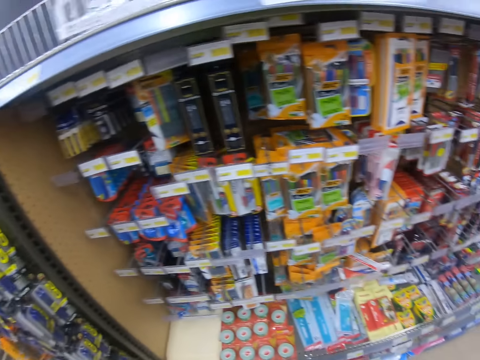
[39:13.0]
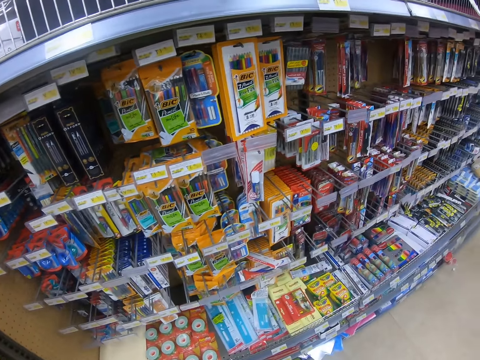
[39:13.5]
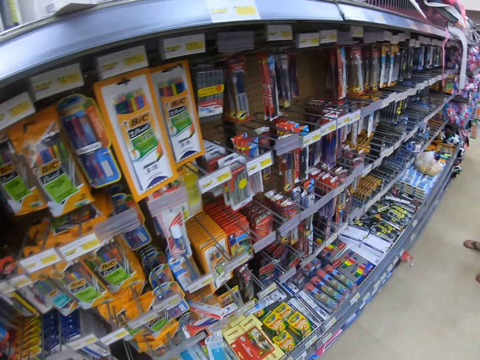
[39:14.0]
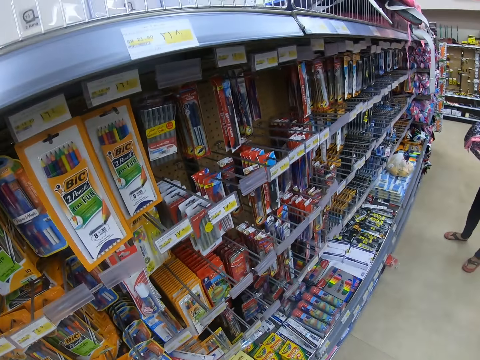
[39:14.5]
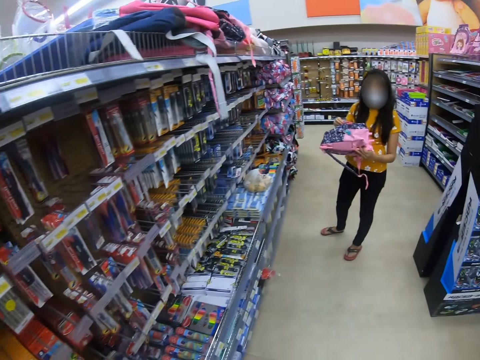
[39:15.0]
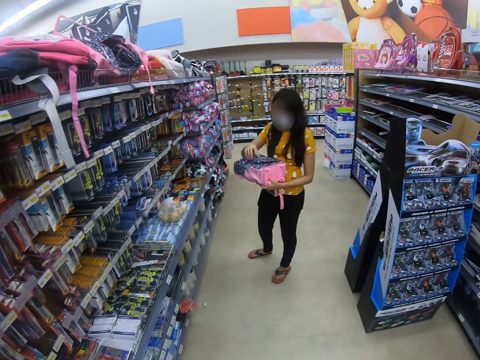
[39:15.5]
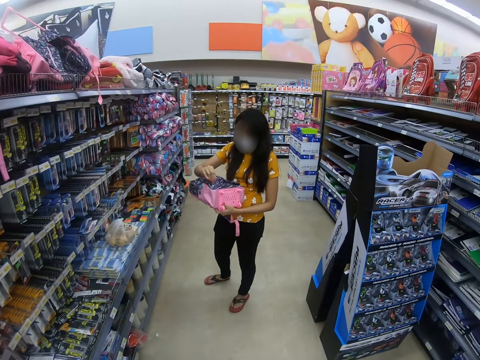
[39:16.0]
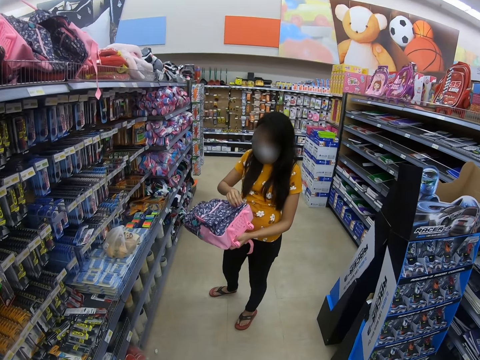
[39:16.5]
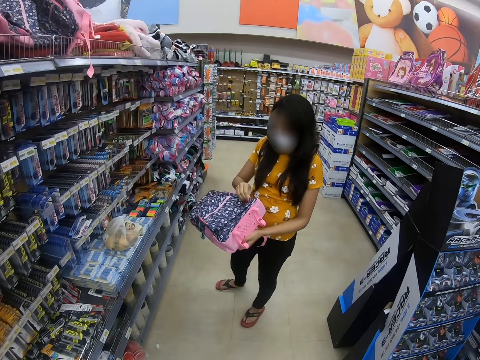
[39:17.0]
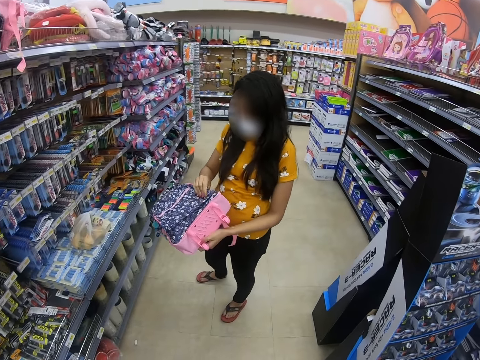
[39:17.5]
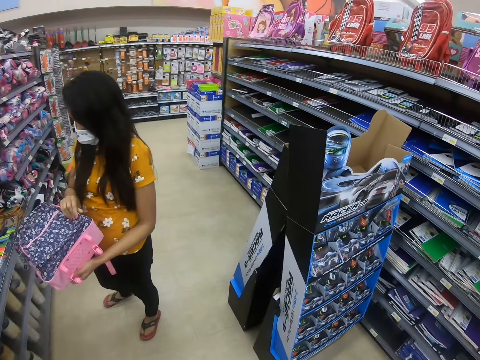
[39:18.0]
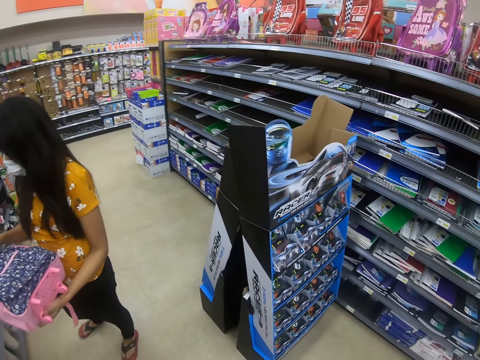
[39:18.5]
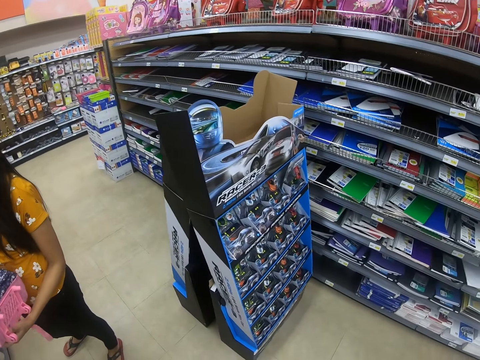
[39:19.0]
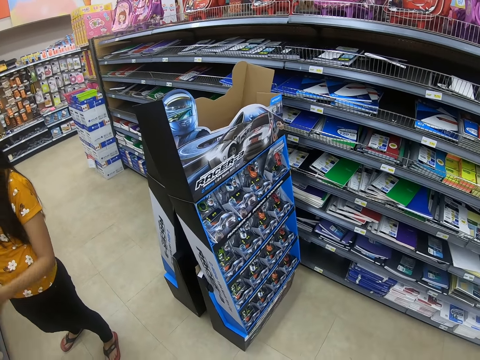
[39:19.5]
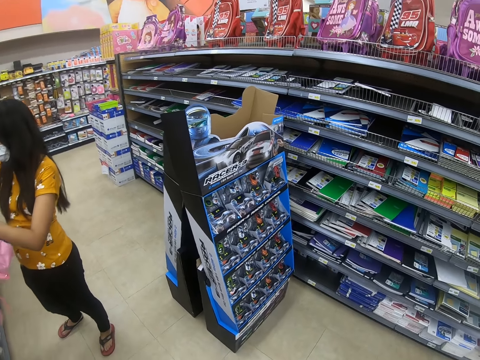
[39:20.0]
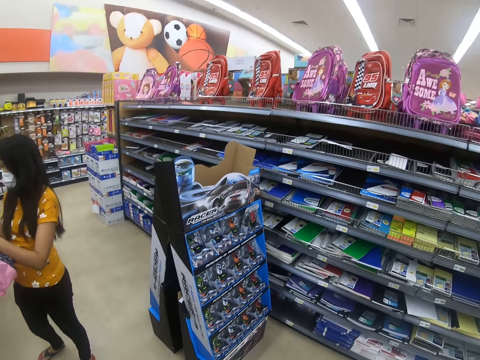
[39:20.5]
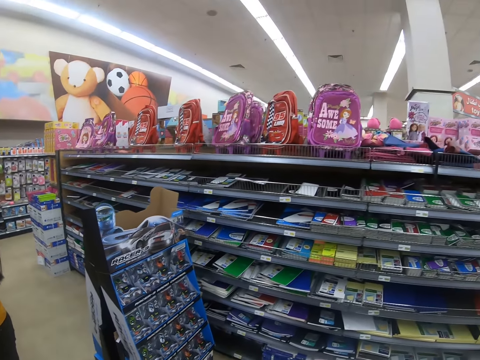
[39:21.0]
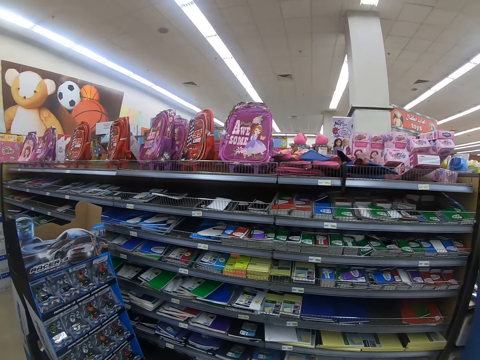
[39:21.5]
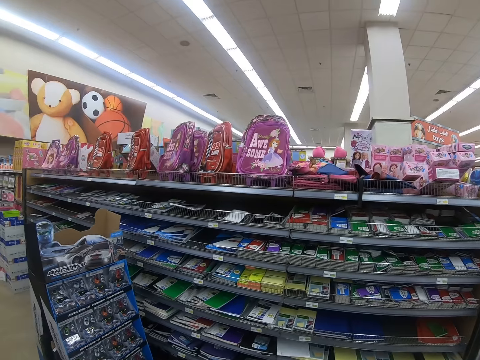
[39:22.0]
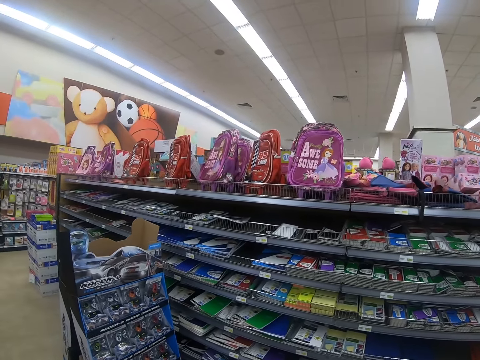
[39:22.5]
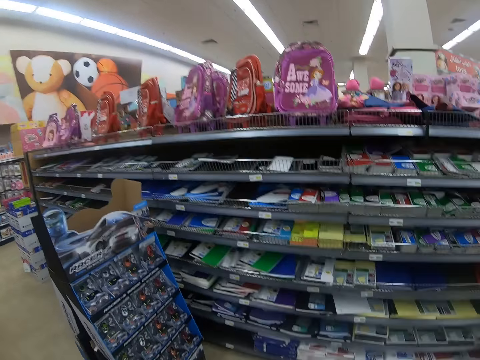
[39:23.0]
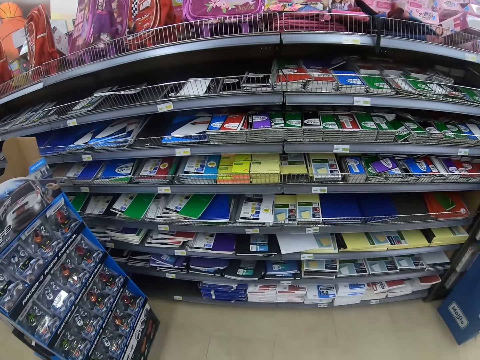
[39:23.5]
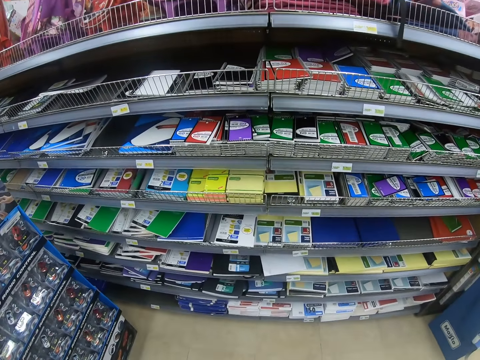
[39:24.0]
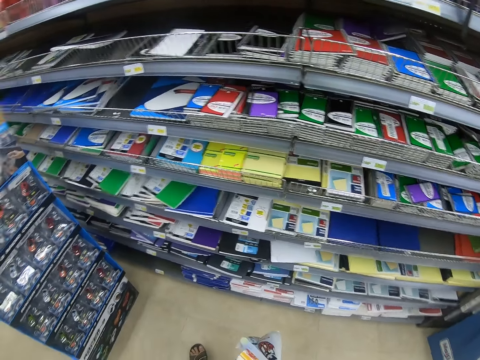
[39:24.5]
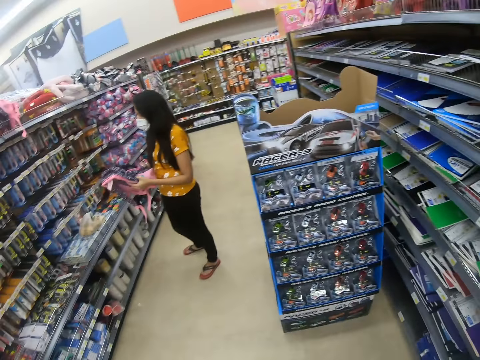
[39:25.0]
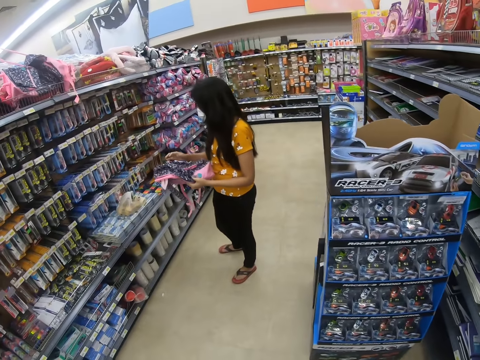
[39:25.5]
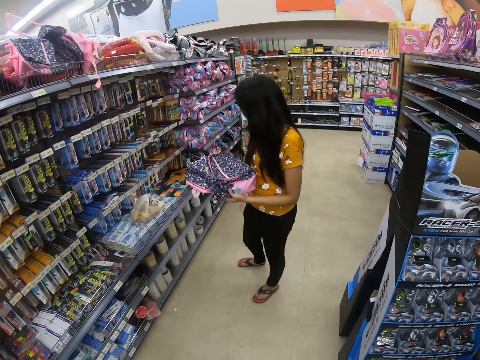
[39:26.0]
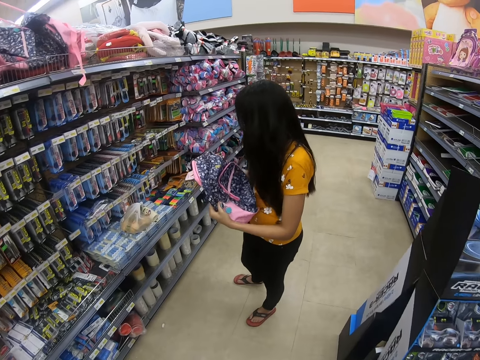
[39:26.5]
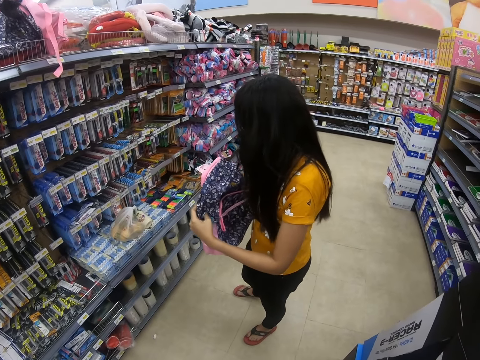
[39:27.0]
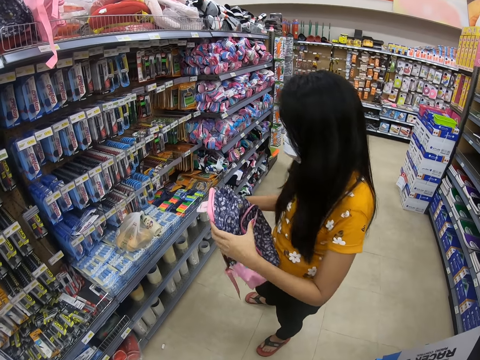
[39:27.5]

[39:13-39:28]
A person checks the bag. The camera wearer looks around. The person checks the bag.

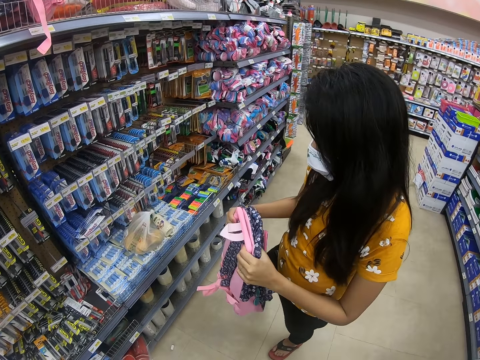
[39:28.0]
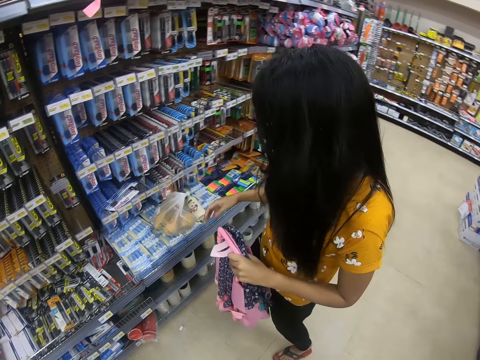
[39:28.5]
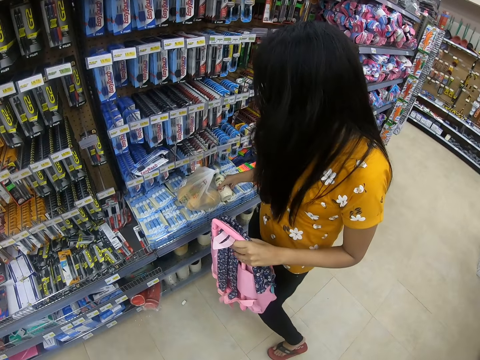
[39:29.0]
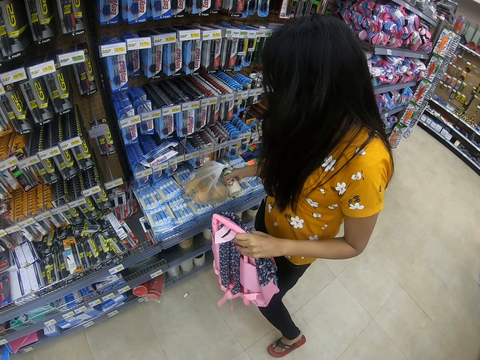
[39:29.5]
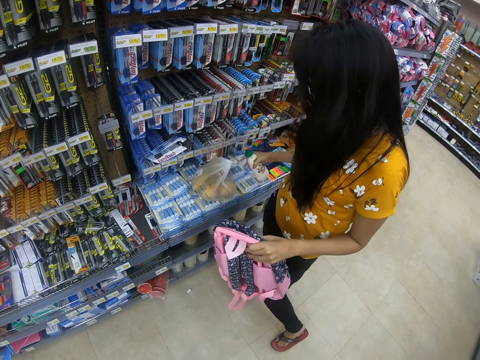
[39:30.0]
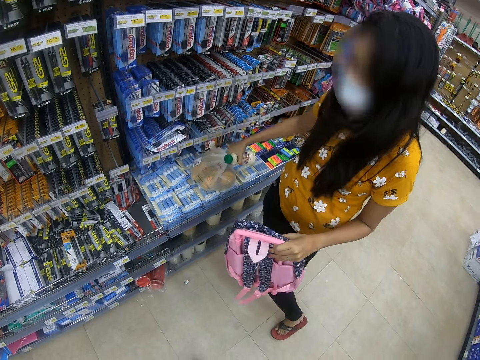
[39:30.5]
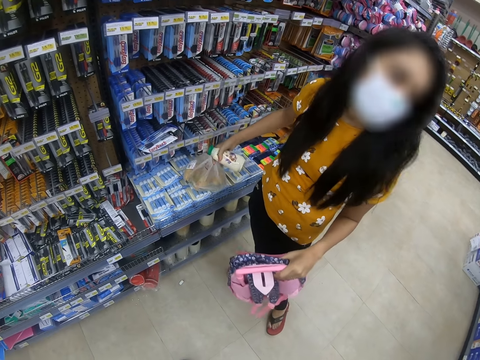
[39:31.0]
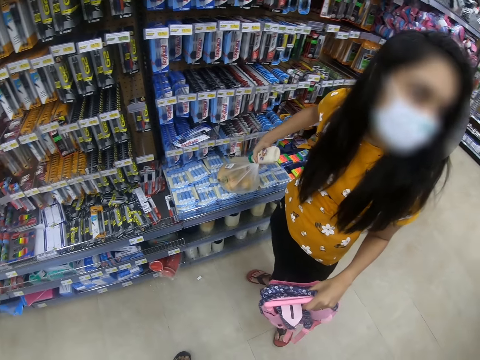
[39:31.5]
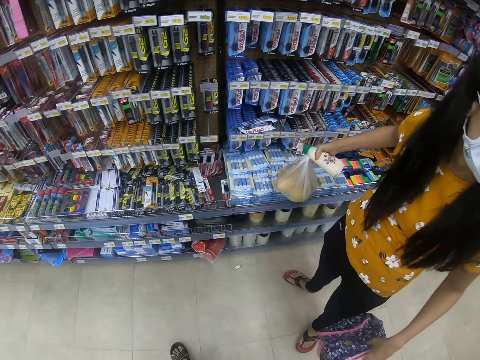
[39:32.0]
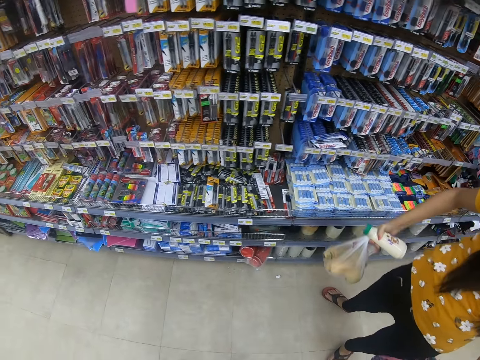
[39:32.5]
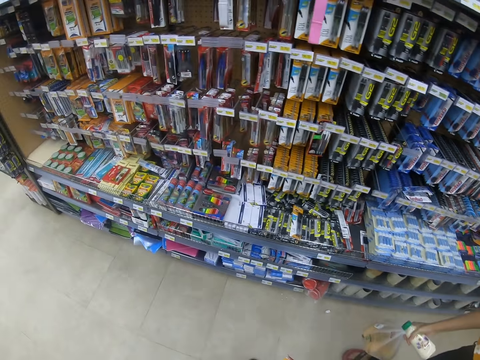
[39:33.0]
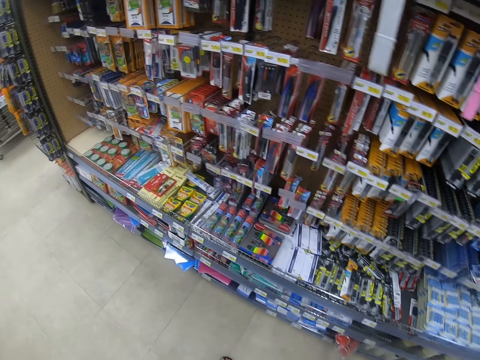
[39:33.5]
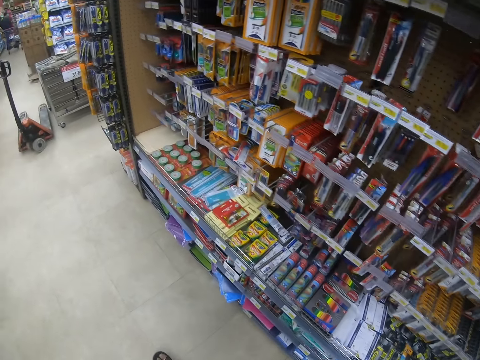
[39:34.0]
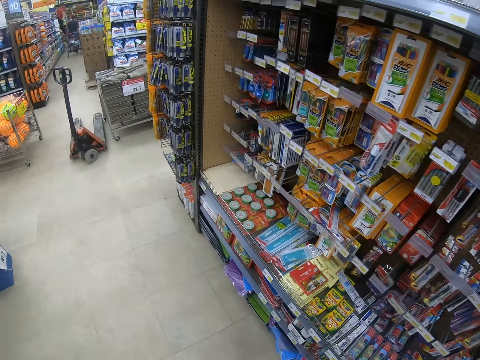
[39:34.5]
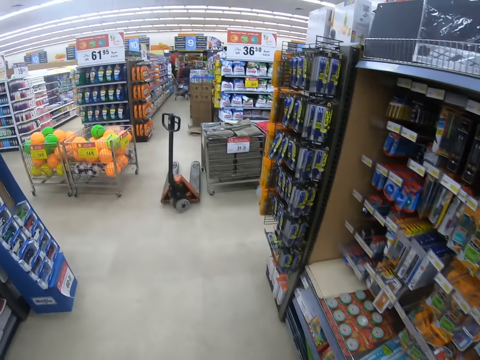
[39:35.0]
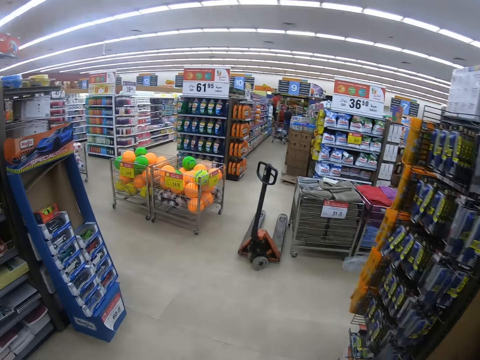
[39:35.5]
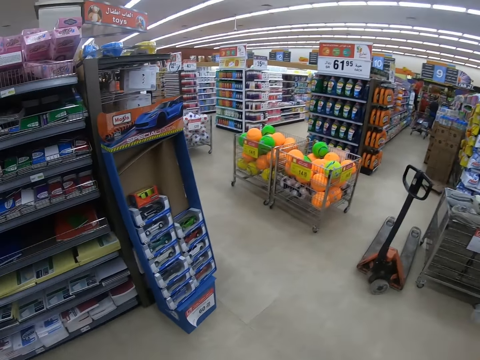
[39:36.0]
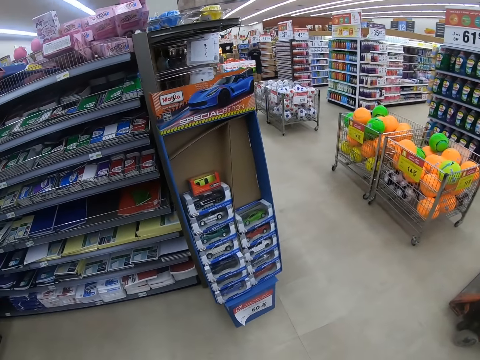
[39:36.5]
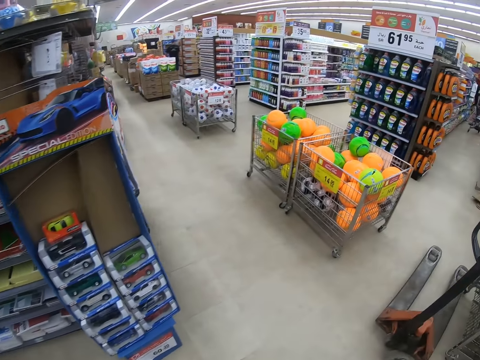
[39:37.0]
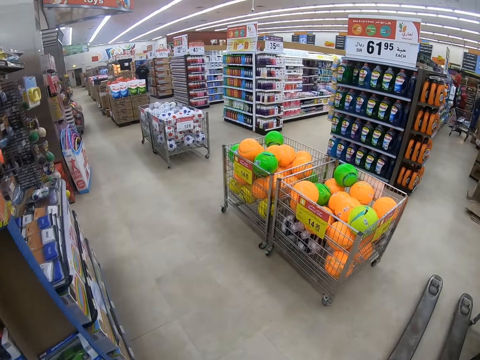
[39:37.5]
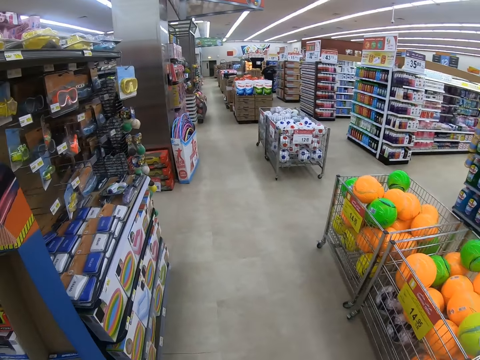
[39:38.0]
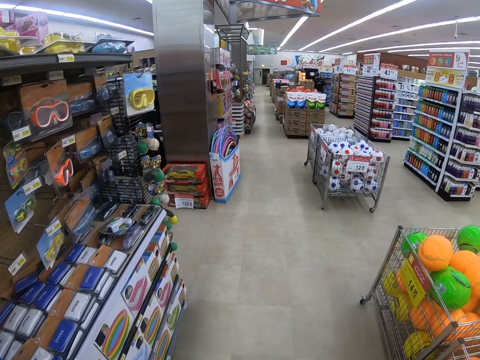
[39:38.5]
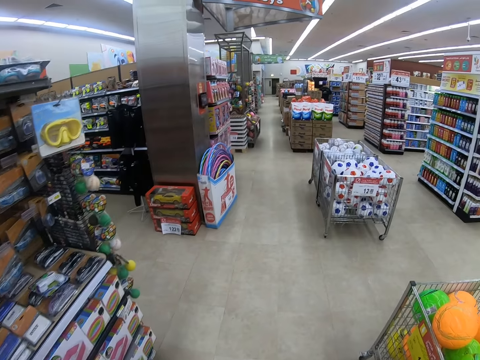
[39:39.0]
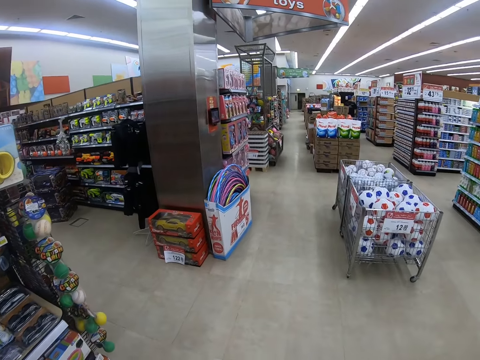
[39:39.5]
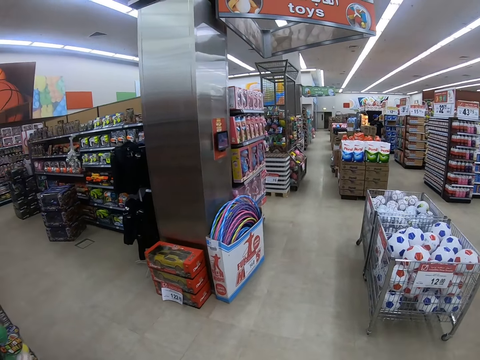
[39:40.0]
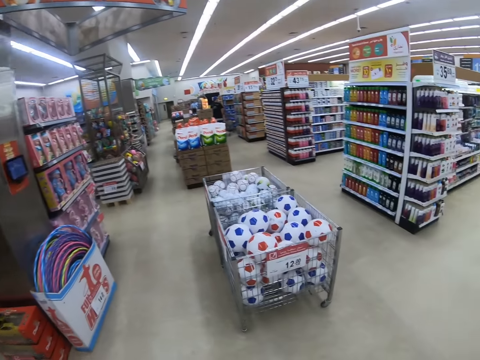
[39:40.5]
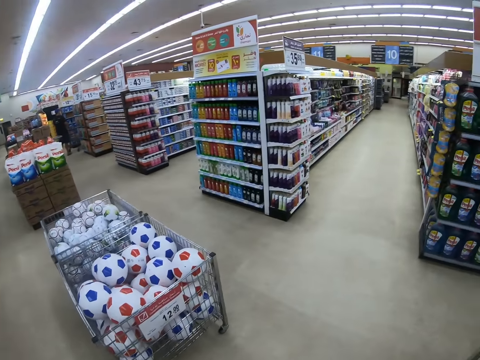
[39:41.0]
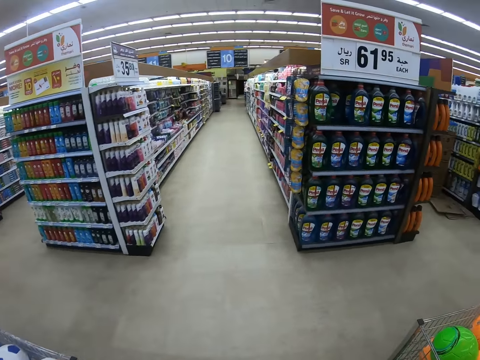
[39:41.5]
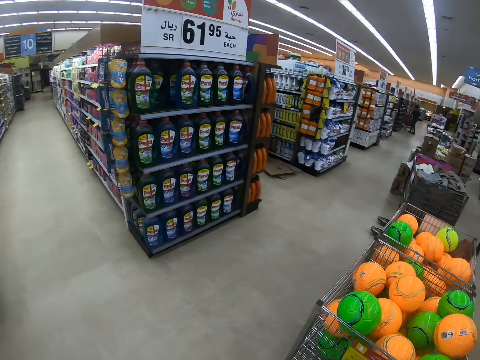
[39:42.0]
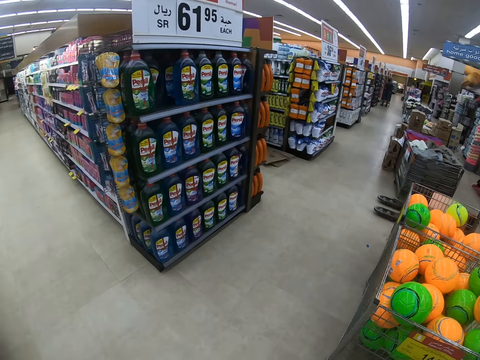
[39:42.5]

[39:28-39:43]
A person picks a bottle of Persil on a shelf. The person picks a paper bag on a shelf. The camera wearer walks in a supermarket. They turn around the supermarket. They move around the supermarket. They look around.
